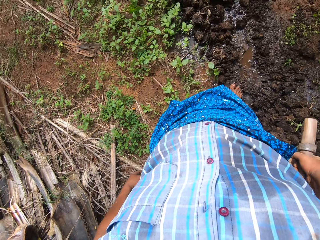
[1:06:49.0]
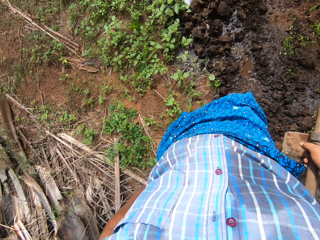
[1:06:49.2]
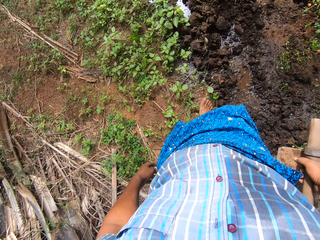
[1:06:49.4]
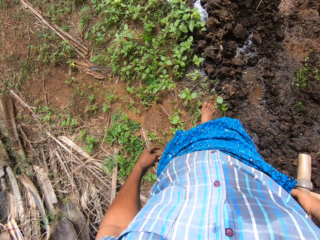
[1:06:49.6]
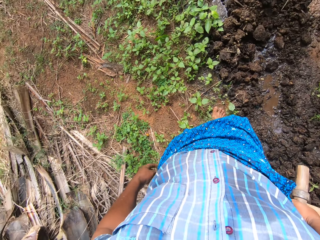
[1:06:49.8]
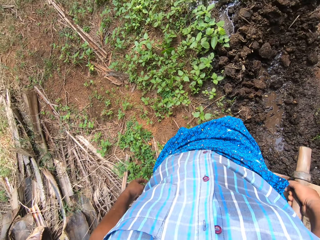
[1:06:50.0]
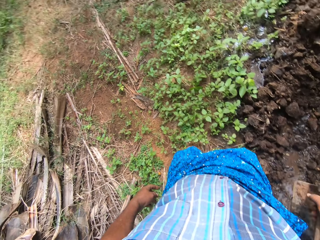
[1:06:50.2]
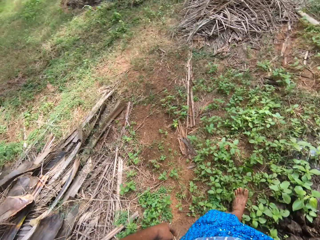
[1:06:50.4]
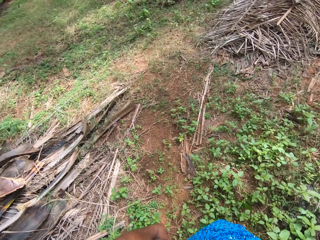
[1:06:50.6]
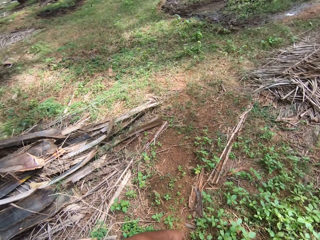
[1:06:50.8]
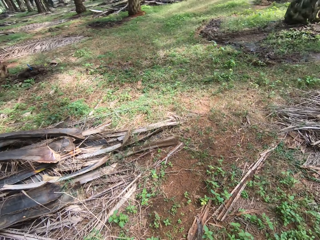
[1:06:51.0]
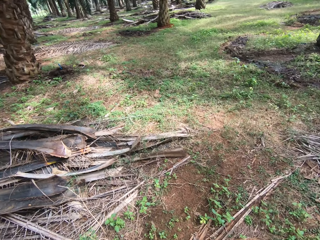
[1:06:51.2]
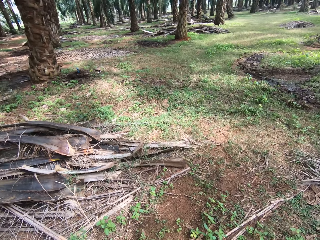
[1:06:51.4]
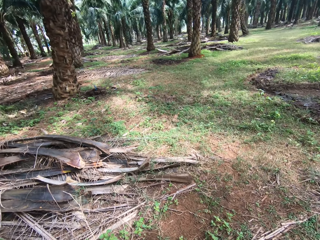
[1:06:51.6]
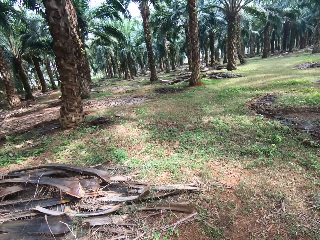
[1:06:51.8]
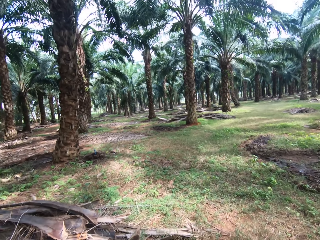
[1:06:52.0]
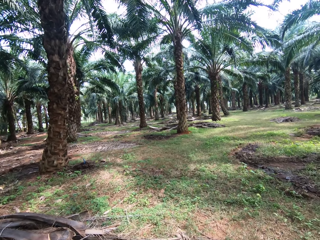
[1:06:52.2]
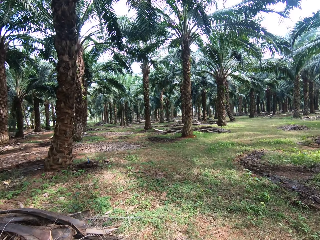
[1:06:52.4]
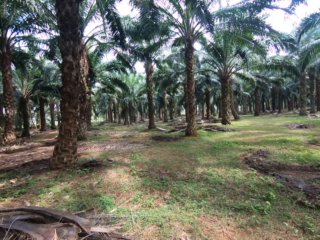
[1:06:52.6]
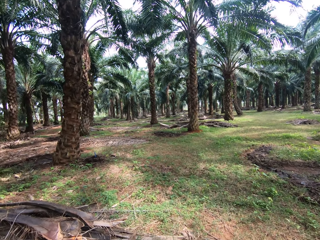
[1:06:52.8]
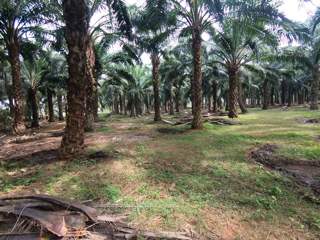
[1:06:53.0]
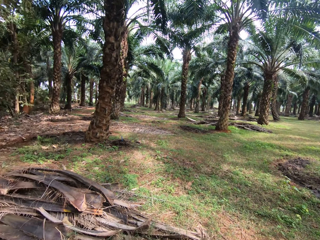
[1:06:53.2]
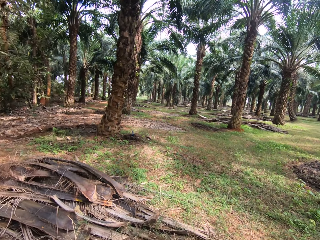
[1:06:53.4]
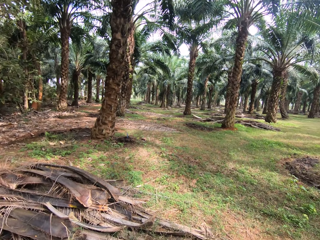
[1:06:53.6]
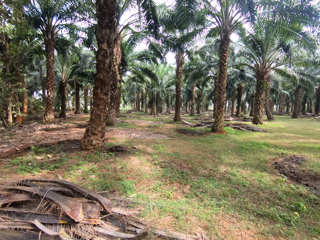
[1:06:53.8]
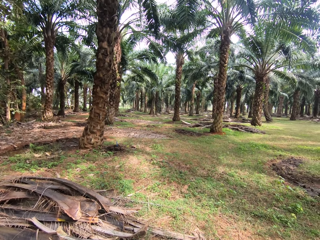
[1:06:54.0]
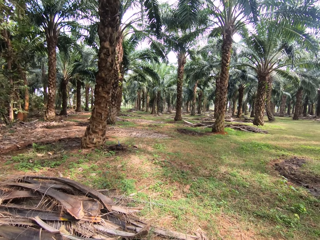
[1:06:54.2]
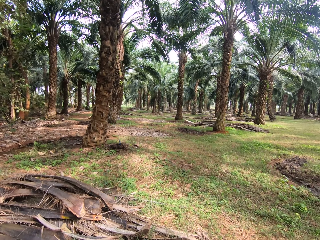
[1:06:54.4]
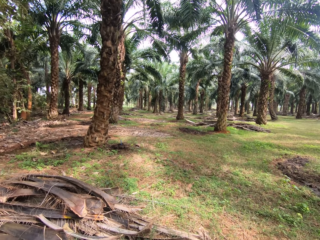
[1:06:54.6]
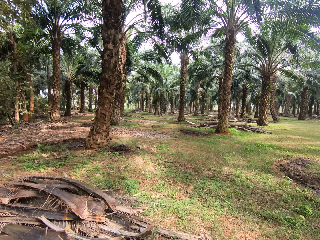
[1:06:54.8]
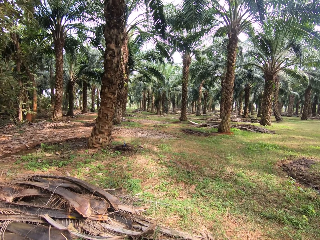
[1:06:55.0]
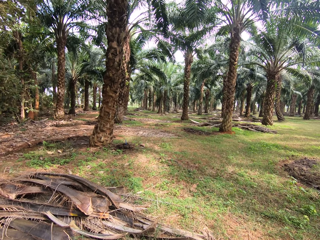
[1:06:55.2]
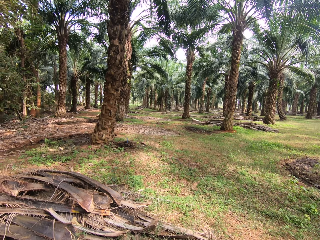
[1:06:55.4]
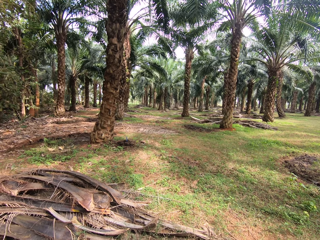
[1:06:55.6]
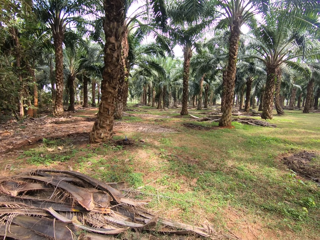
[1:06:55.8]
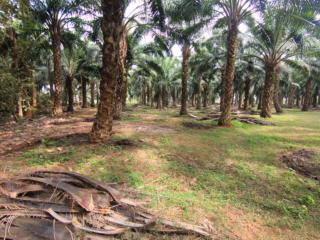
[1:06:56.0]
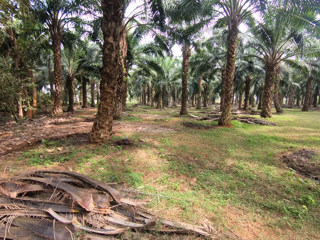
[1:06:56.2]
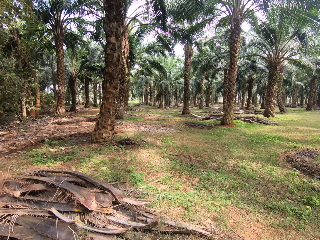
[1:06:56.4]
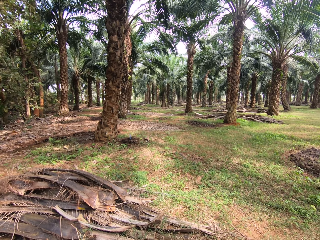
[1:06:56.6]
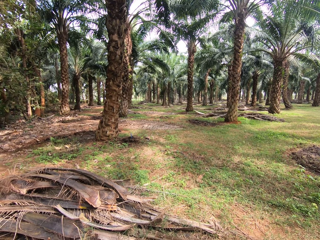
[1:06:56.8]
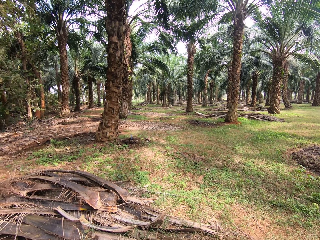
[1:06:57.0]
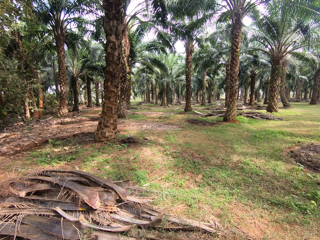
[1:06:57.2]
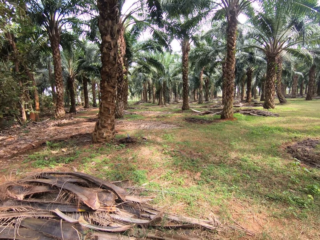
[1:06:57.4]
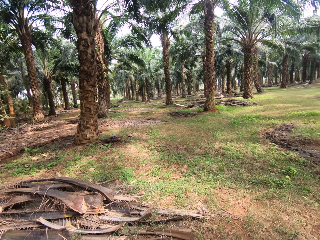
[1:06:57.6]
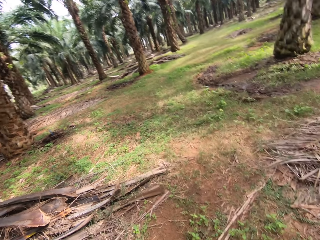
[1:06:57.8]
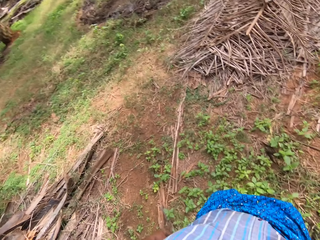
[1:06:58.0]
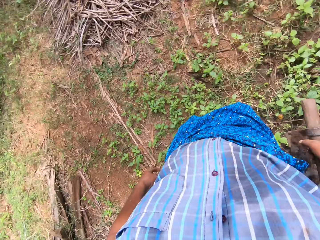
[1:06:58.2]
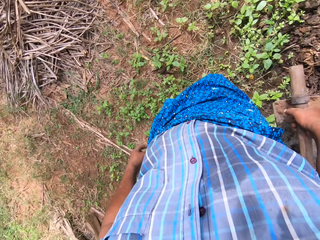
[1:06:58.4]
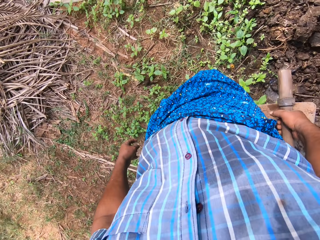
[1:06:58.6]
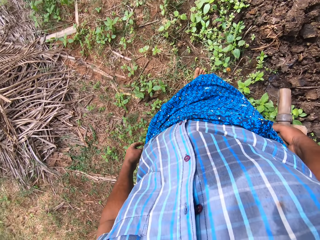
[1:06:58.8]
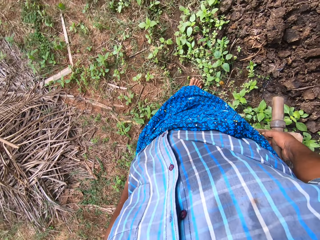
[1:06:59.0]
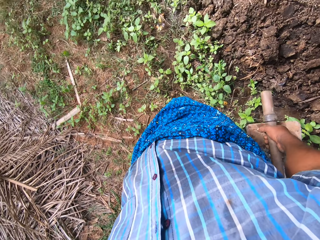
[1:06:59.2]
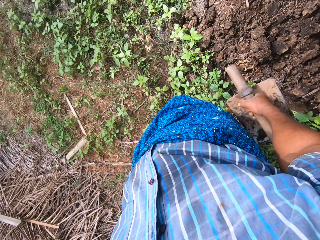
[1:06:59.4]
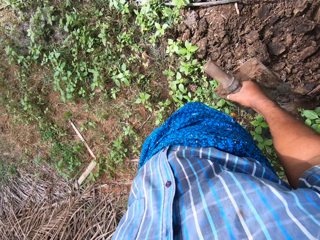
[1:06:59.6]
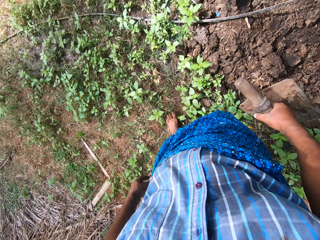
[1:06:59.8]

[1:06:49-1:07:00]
The camera wearer walks forward around the compound.

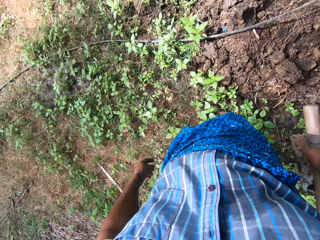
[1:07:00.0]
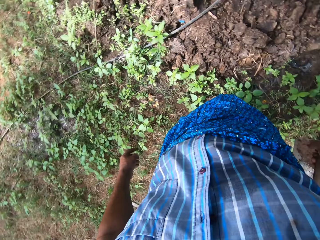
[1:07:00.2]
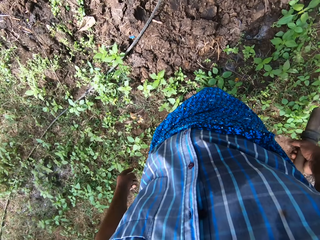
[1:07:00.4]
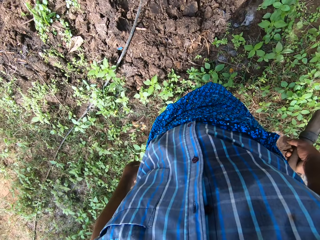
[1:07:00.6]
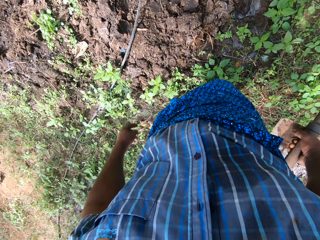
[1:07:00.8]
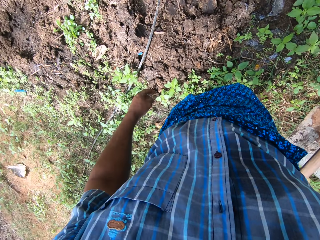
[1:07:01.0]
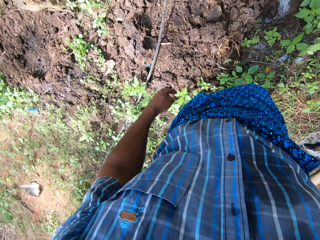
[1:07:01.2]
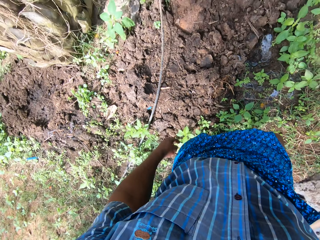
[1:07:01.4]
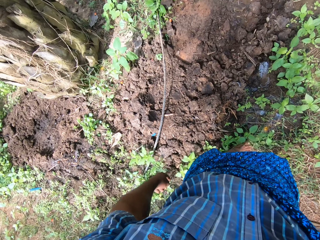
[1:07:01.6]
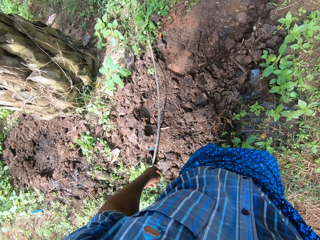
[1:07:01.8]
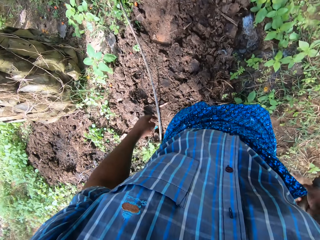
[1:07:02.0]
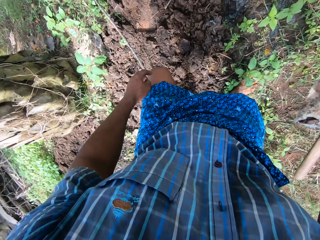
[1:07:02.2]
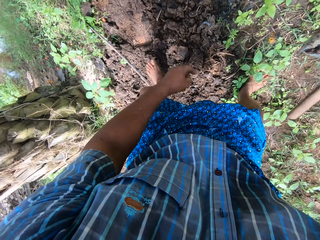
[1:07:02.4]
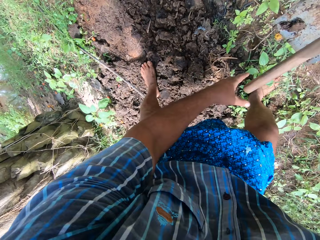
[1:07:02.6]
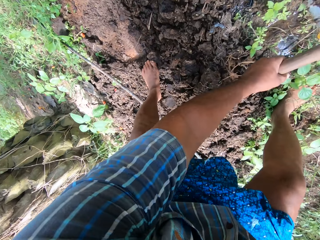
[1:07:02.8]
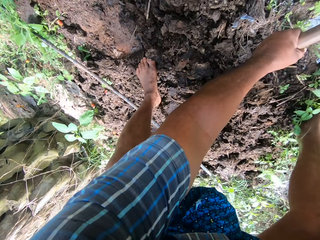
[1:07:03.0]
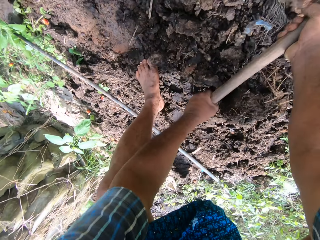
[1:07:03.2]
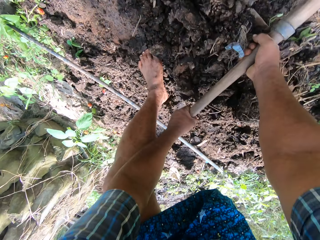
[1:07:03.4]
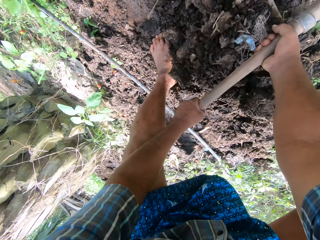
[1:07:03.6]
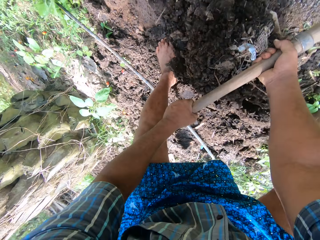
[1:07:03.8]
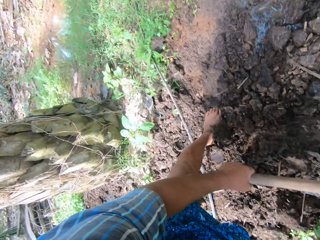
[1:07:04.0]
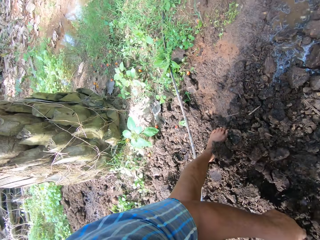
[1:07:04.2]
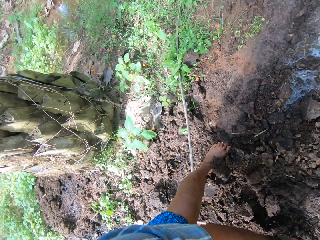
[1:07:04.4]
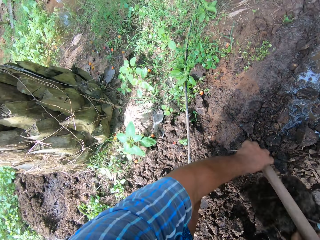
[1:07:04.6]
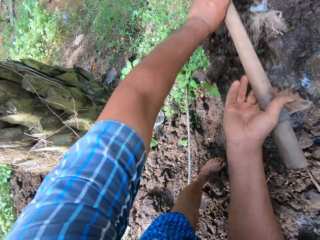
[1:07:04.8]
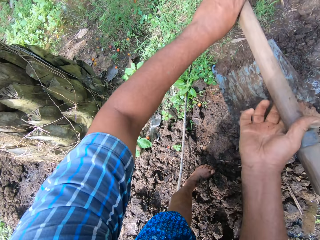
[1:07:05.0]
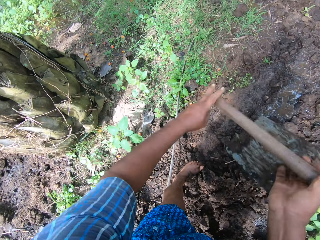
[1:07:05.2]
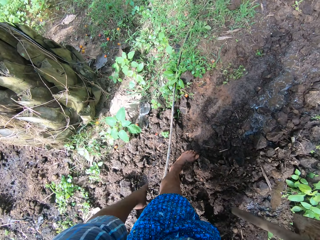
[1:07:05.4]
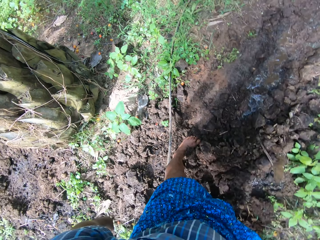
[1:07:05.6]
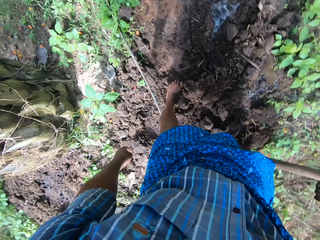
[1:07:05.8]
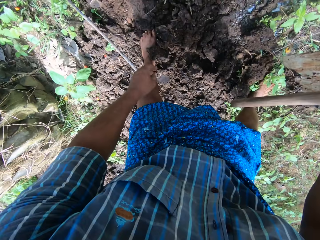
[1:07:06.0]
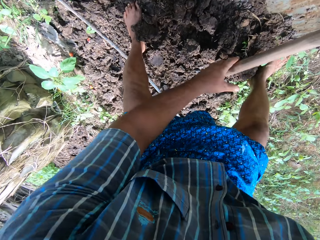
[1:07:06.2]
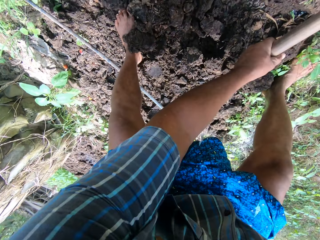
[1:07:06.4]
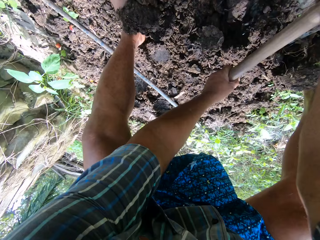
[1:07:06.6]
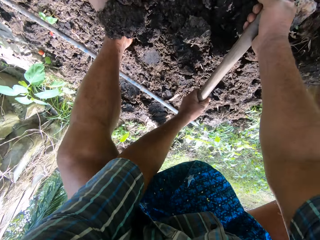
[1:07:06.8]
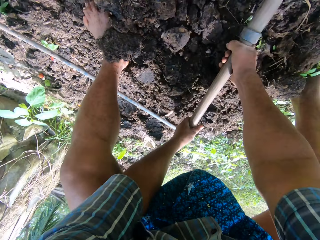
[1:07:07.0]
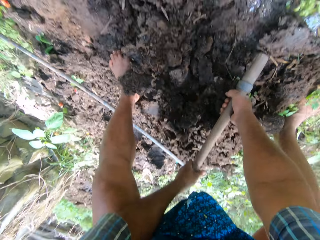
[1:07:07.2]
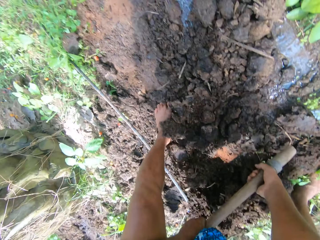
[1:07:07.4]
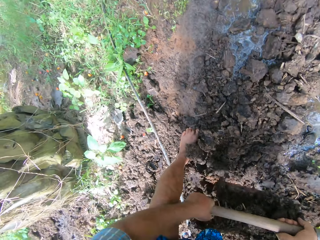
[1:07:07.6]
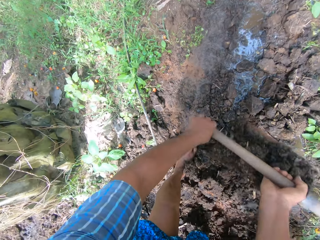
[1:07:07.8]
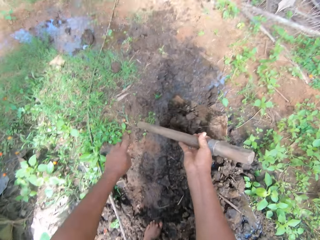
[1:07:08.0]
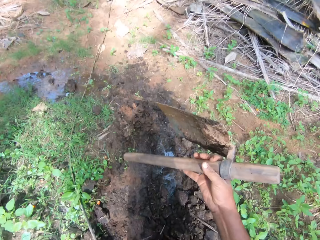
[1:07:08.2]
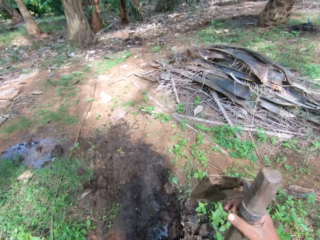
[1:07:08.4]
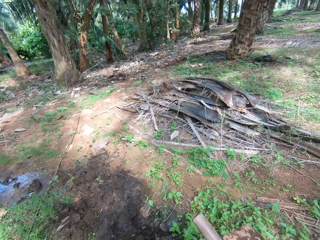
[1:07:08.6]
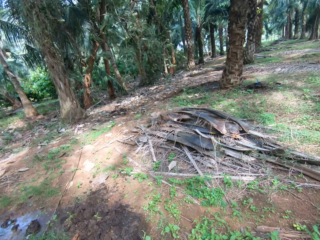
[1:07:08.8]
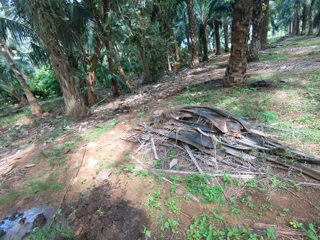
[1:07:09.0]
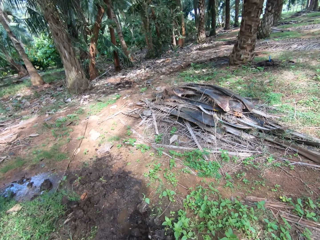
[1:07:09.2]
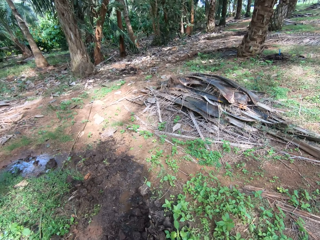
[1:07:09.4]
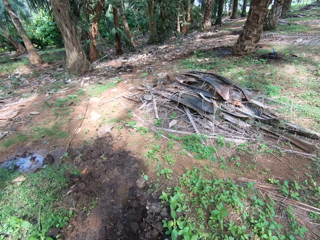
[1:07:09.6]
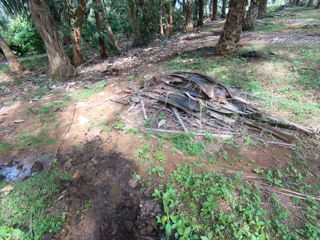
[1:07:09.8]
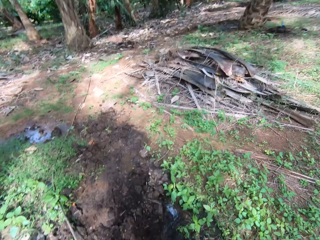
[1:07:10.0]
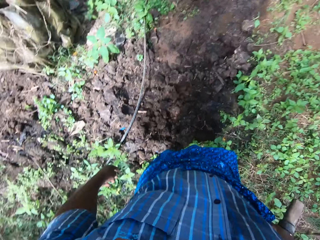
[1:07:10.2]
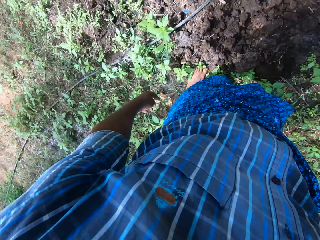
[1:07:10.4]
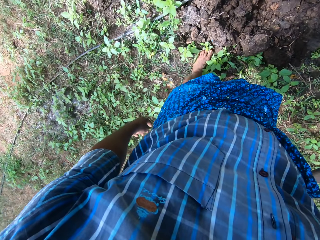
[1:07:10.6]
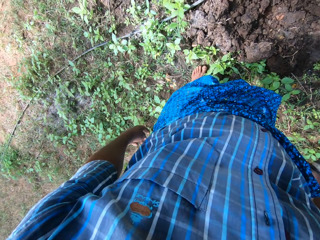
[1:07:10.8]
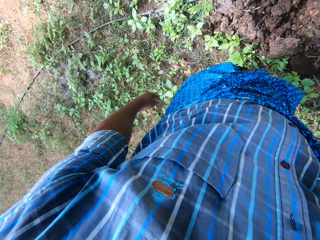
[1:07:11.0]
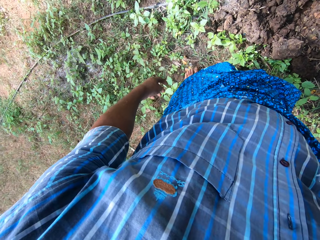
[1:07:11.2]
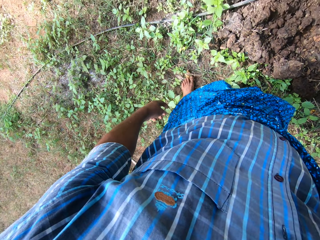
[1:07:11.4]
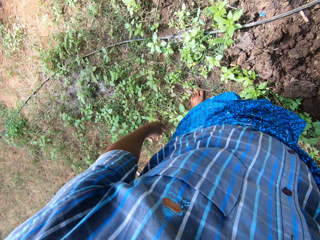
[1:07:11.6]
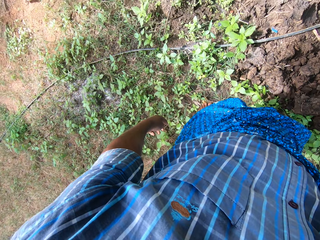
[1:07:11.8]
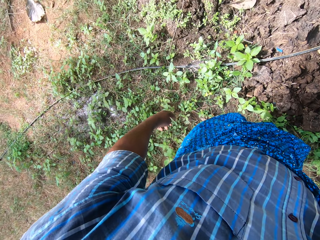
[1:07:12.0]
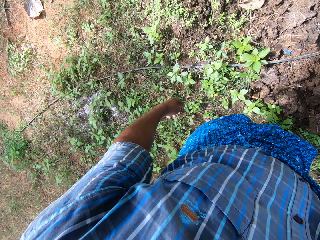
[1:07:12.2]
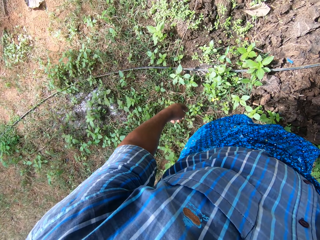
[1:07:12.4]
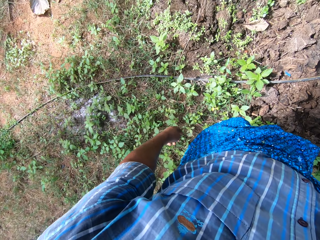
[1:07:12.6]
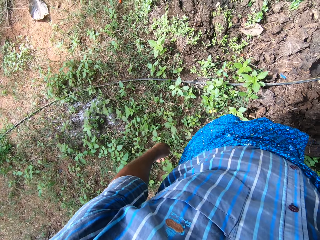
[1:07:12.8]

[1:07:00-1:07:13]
The camera wearer scoops soil with the hoe. They move the soil with the hoe. They pour the soil away. They scoop the soil with the hoe and pour the soil away.
